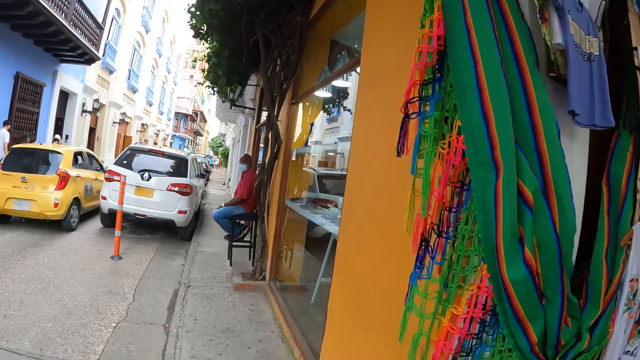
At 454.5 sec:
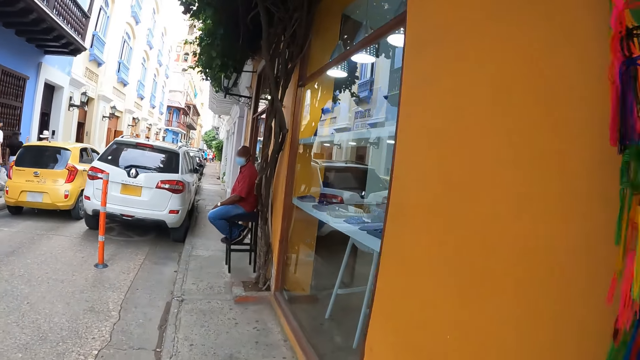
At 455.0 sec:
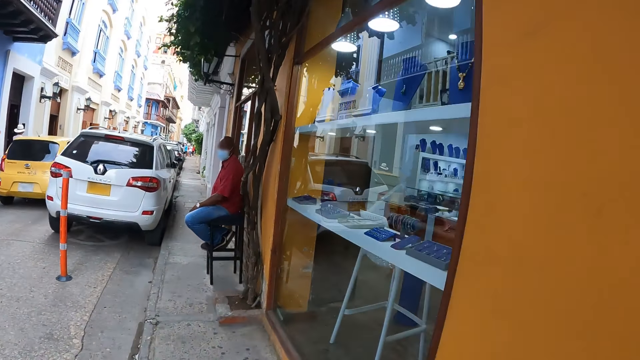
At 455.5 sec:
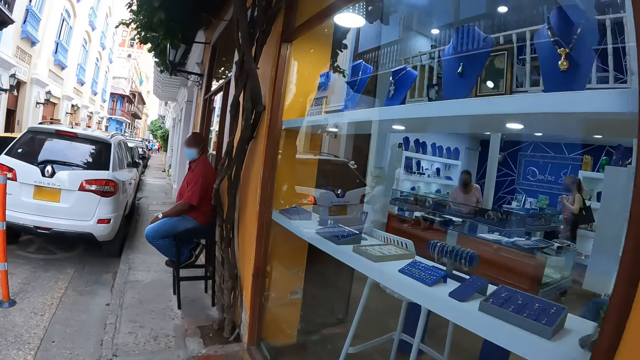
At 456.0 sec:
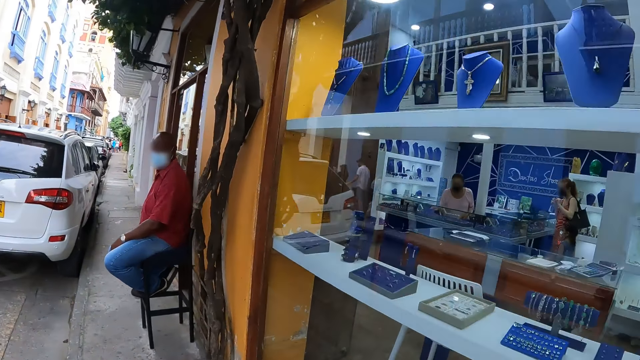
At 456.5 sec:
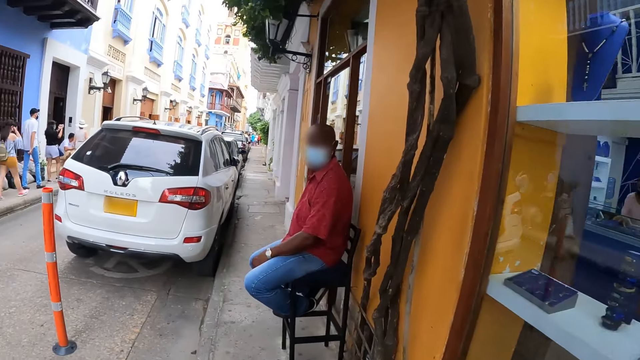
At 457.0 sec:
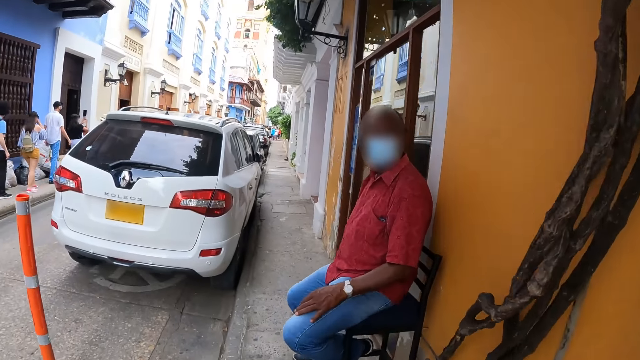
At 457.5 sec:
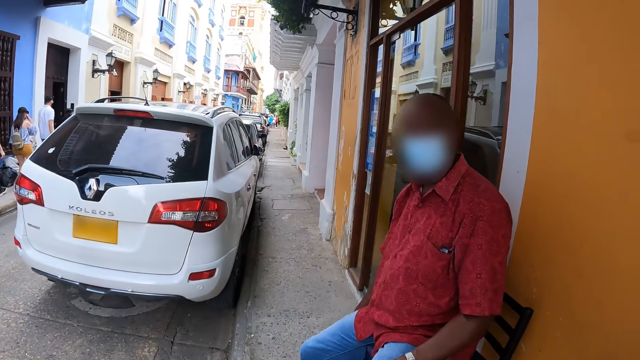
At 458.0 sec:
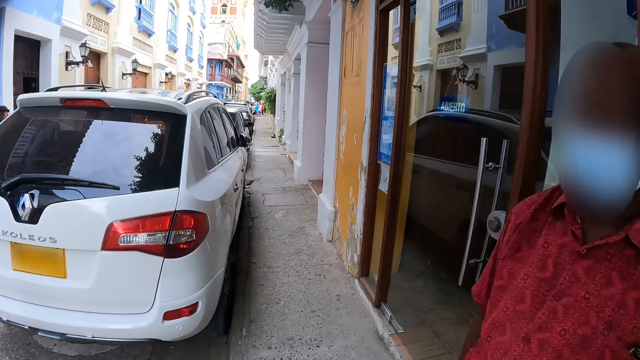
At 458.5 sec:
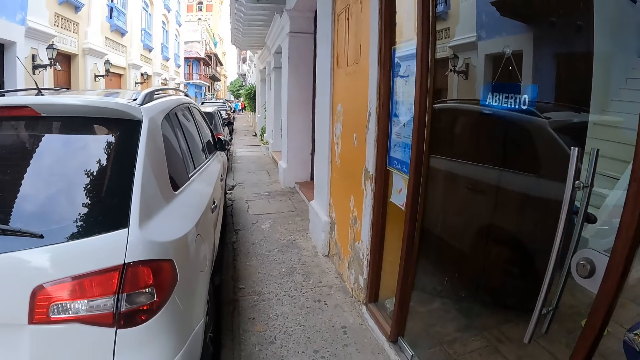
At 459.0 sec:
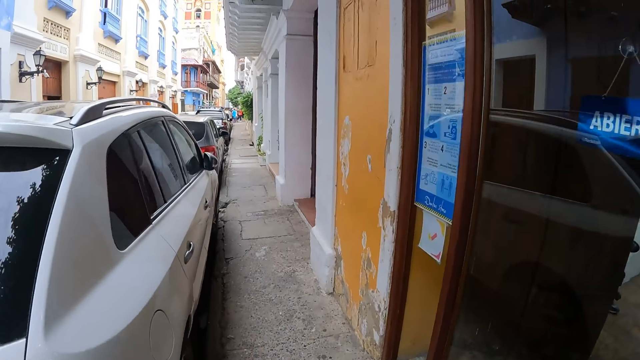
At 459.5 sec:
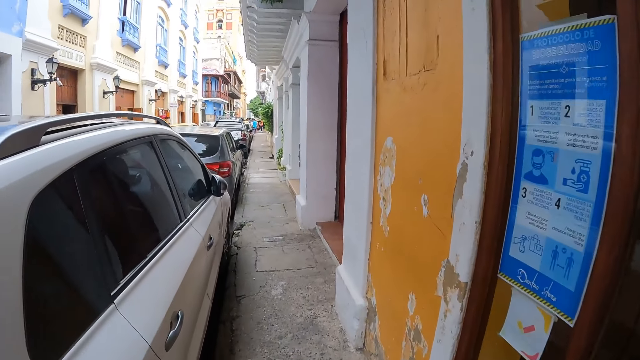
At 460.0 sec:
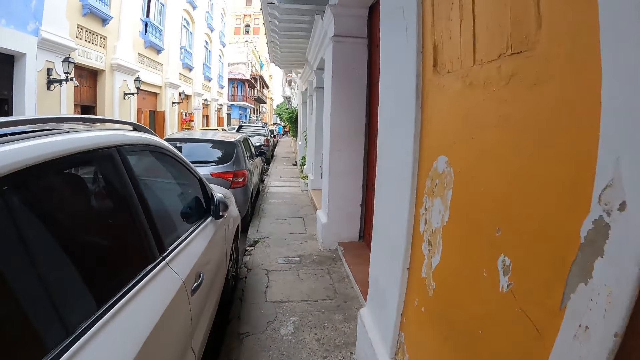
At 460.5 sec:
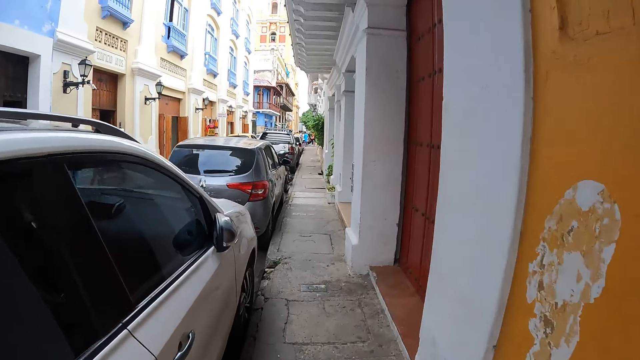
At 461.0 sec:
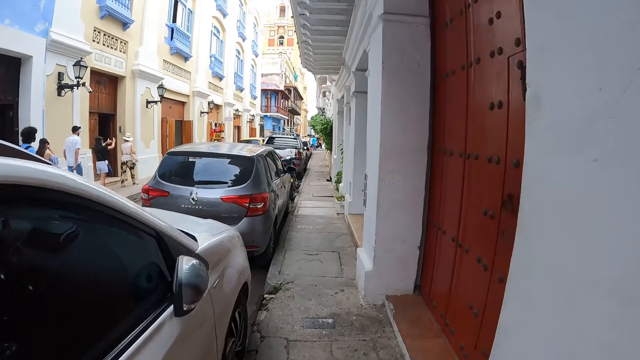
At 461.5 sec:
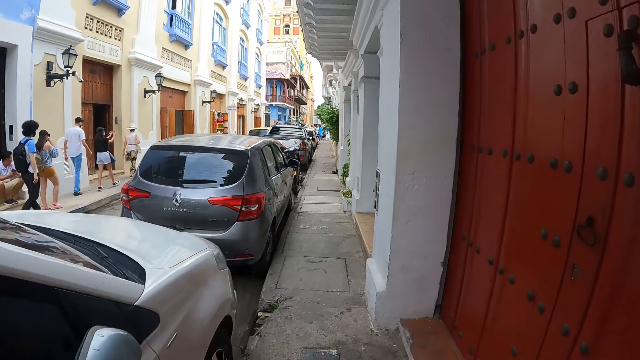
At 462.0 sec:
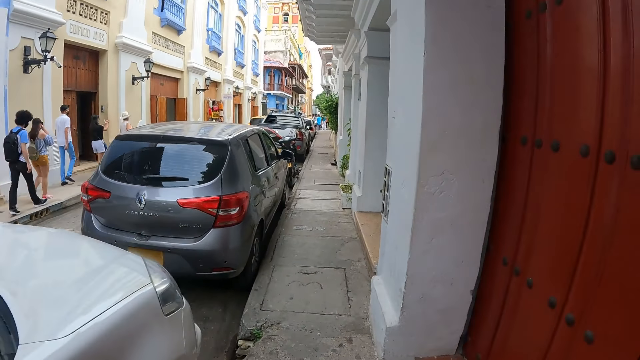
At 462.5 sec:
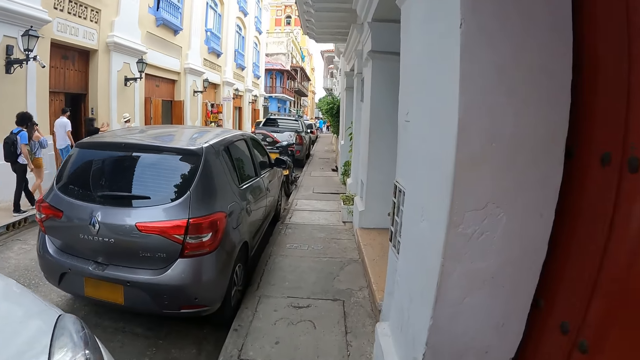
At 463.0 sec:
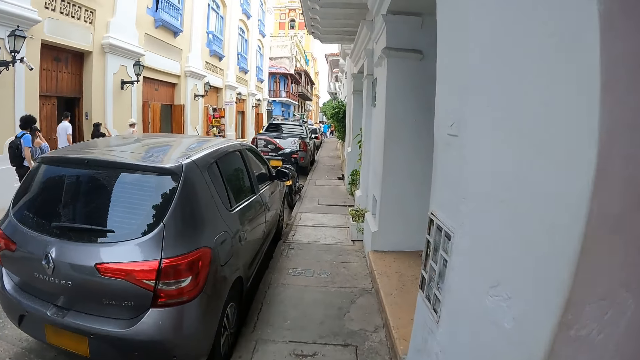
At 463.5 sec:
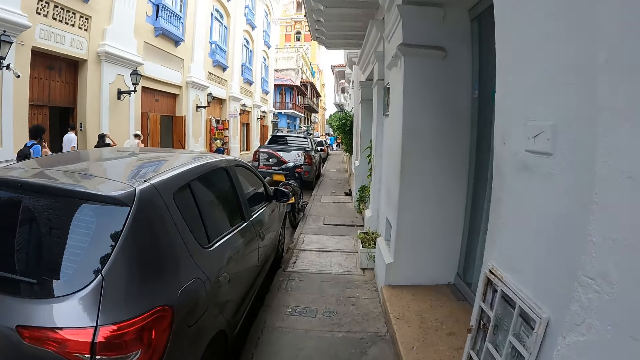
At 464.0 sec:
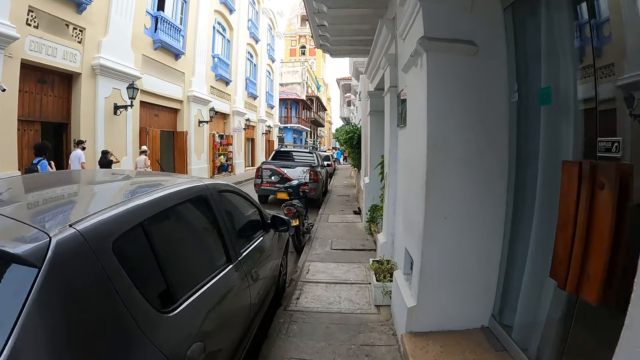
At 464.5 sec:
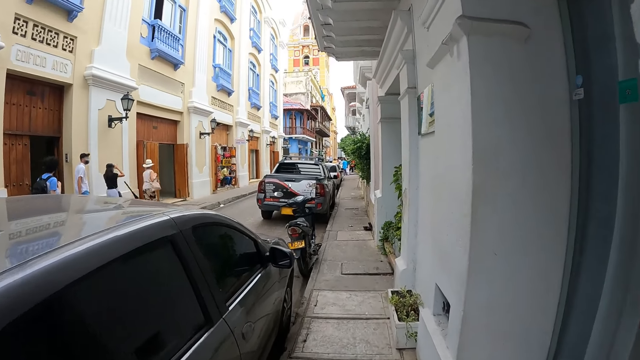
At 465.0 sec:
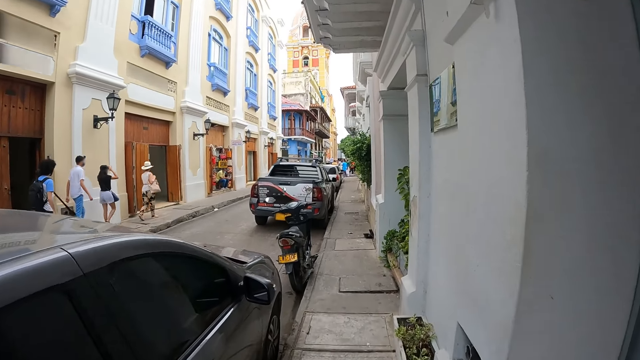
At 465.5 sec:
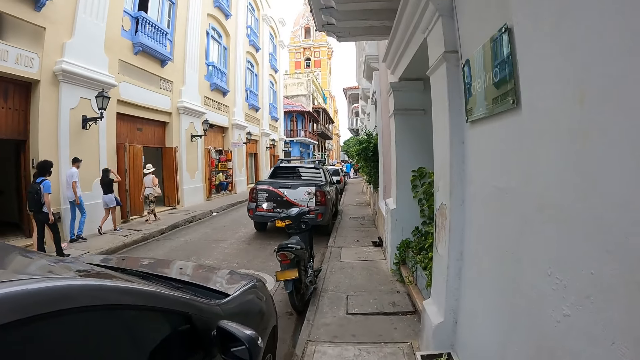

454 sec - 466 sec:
A woman moves around. The woman walks around. The woman moves around.

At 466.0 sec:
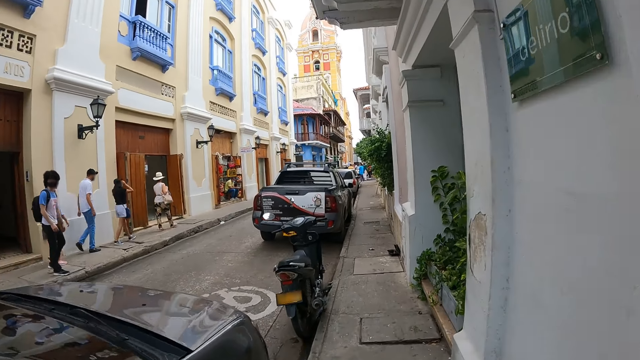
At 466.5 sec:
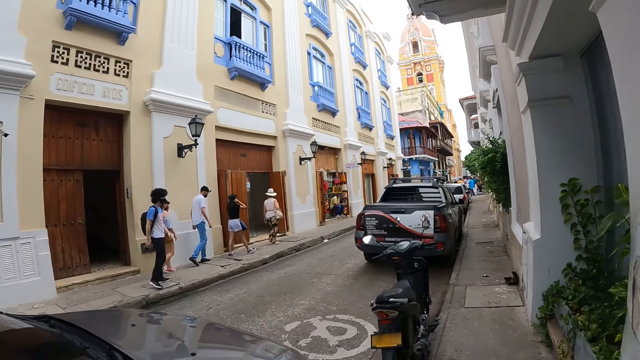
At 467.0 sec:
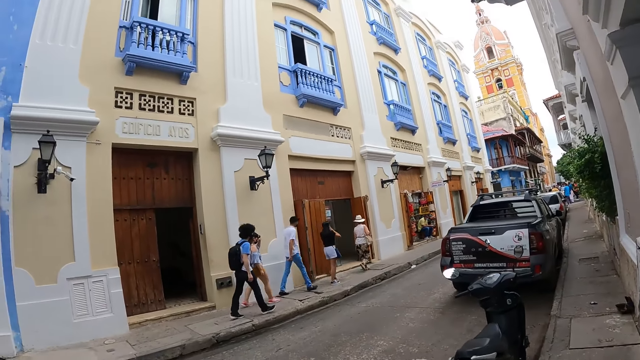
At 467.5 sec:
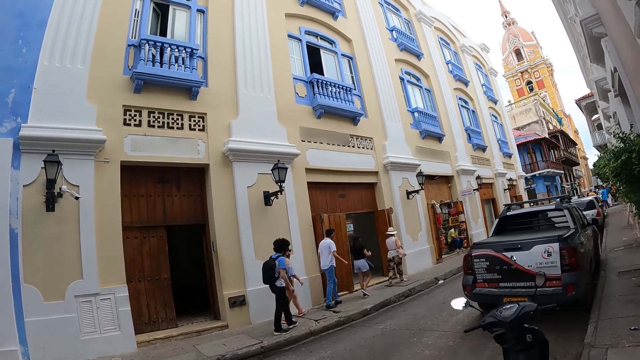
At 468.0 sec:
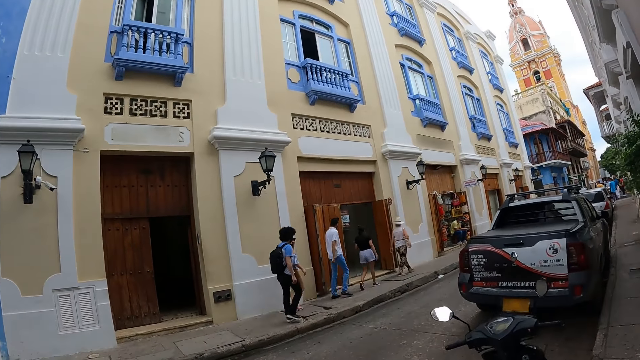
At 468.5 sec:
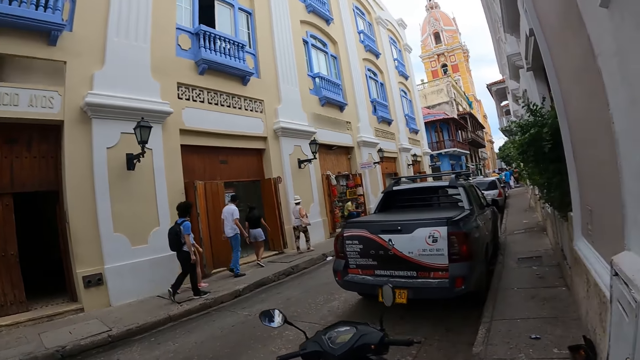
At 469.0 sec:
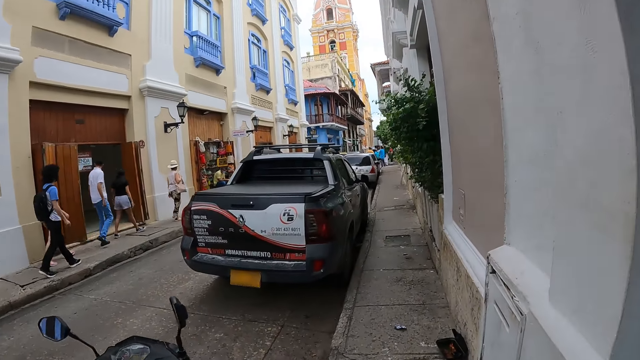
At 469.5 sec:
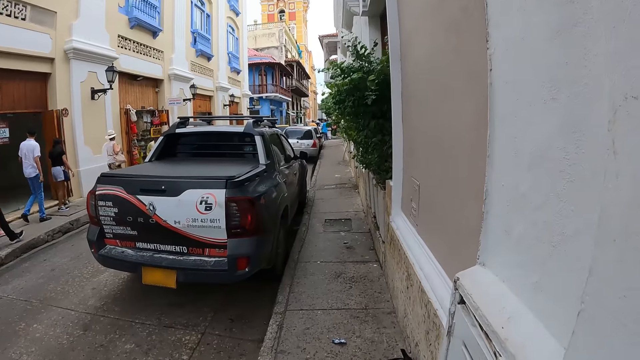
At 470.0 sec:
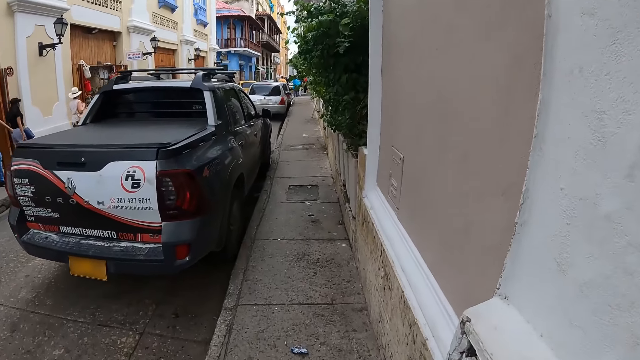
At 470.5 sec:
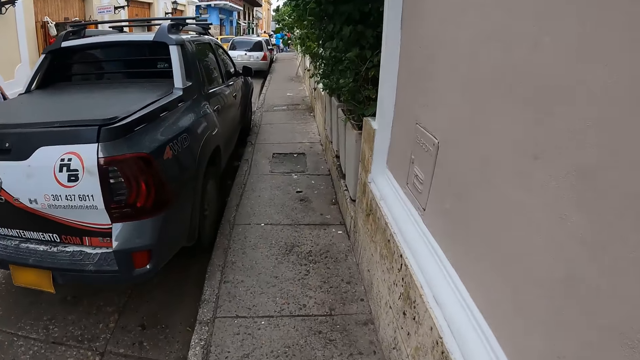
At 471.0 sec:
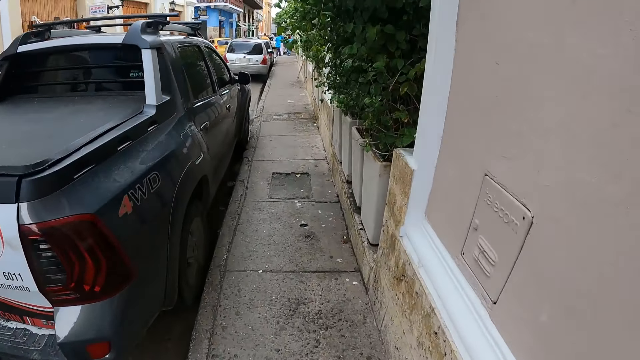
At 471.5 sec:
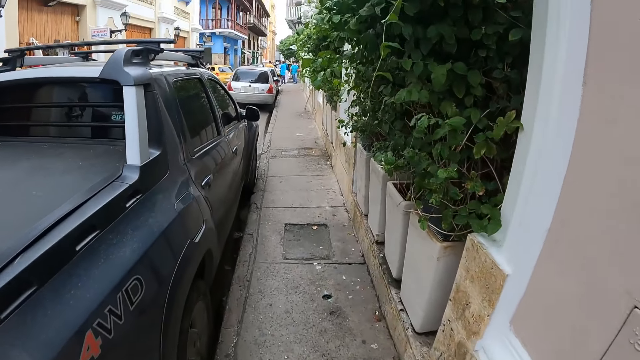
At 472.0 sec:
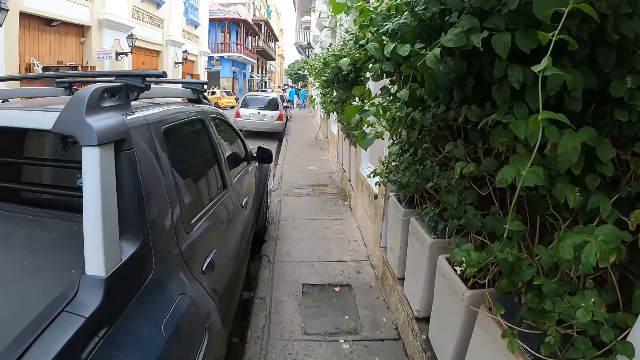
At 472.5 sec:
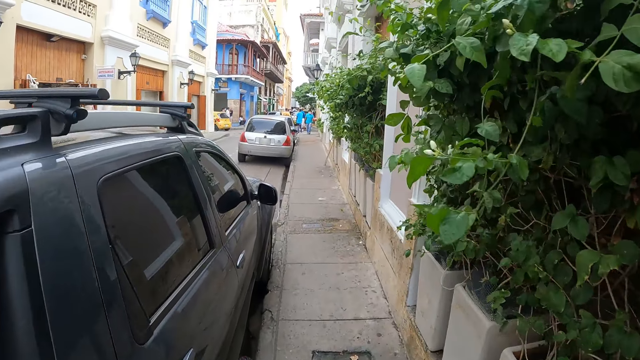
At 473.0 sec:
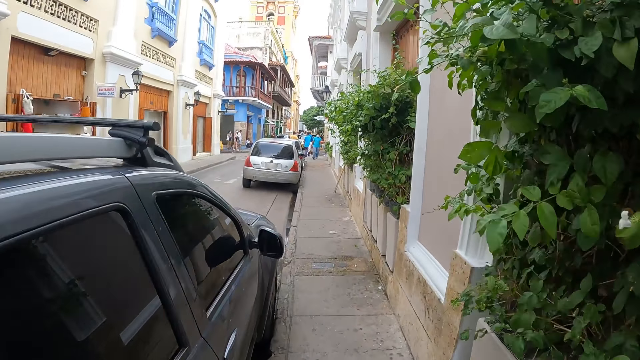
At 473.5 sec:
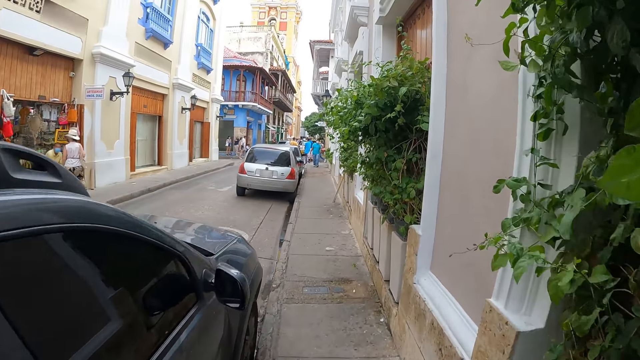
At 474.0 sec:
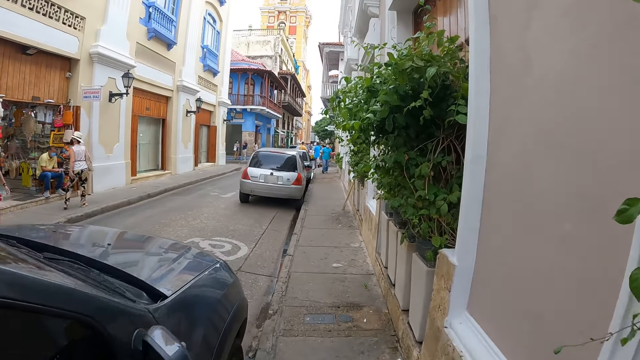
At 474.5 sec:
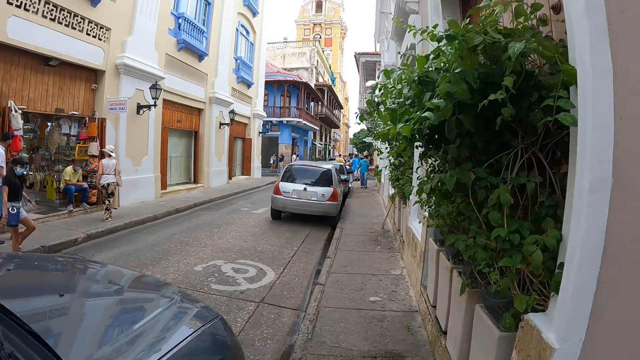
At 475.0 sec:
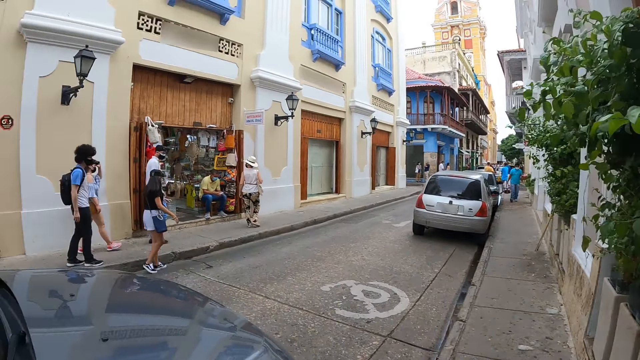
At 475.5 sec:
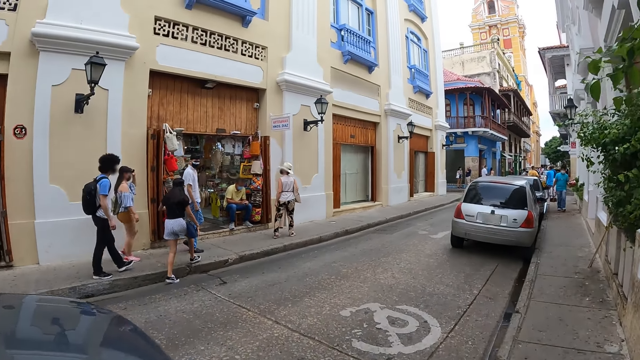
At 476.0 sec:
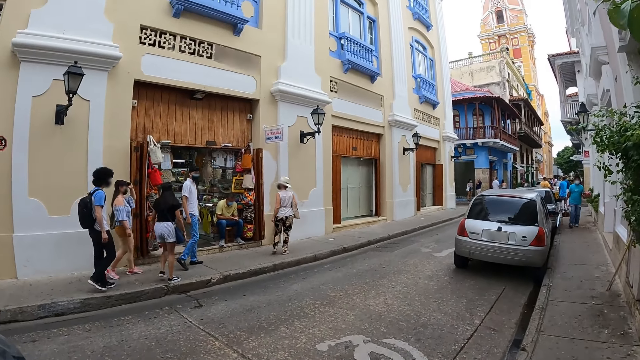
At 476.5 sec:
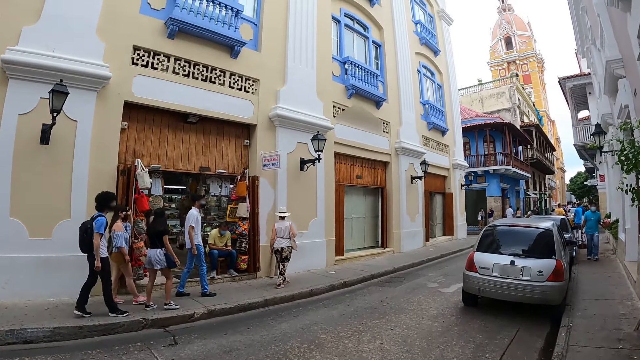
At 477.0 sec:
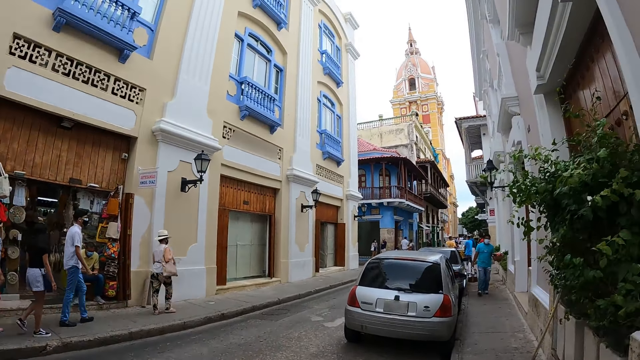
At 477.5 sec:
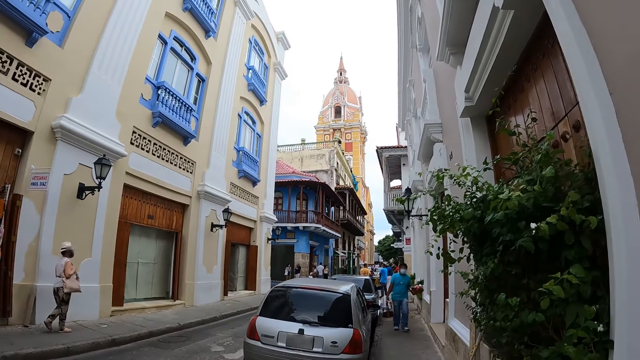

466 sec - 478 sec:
A woman looks around. The woman walks around.
